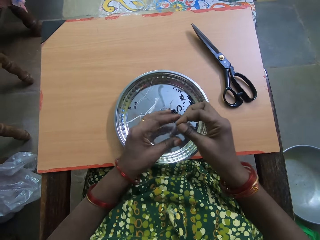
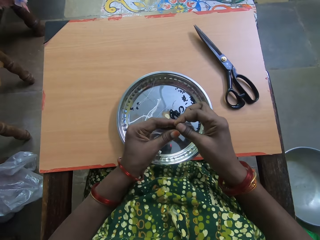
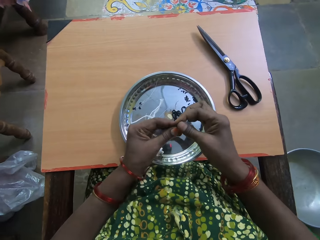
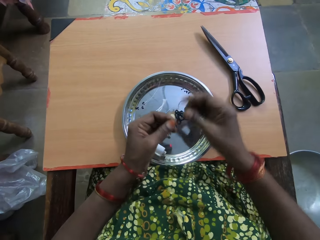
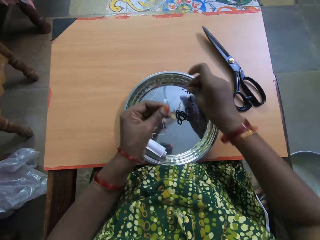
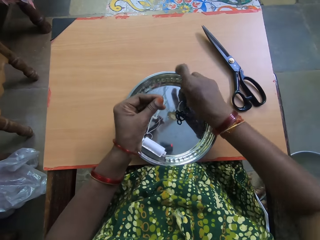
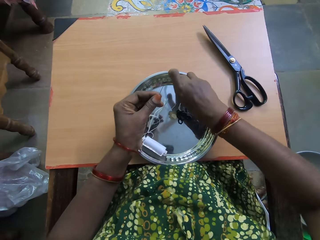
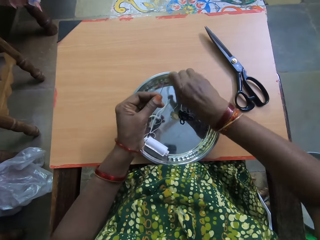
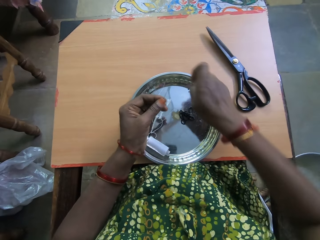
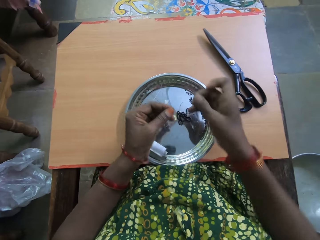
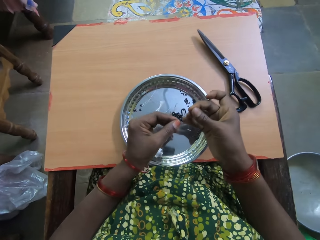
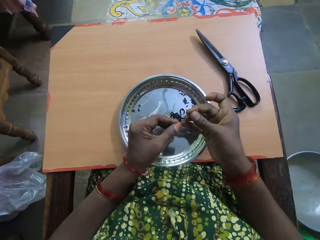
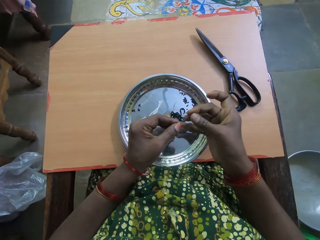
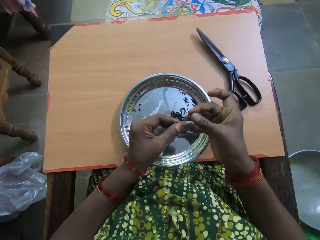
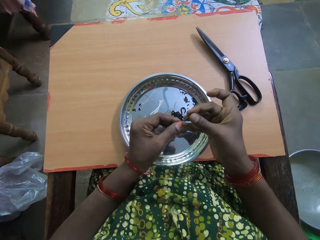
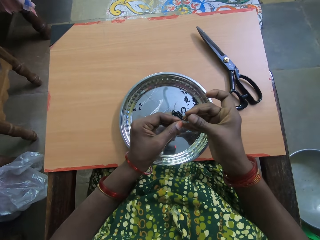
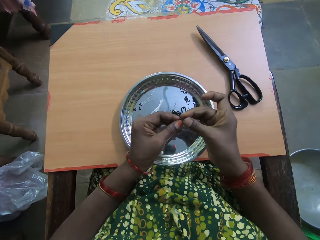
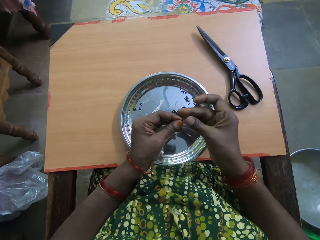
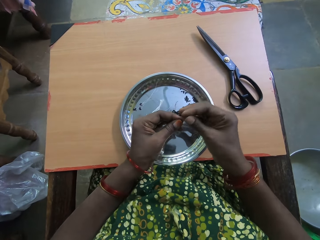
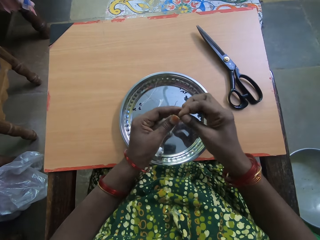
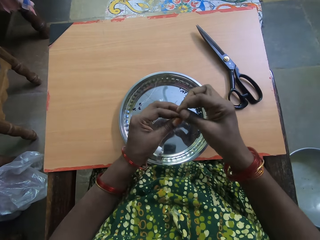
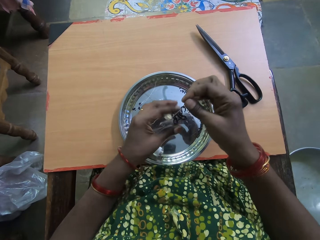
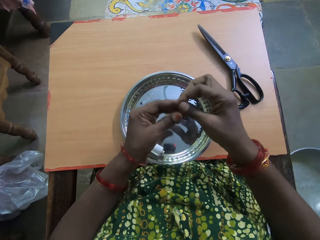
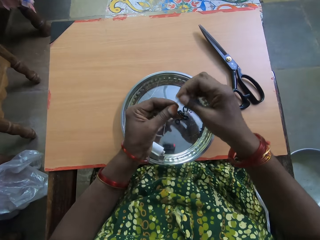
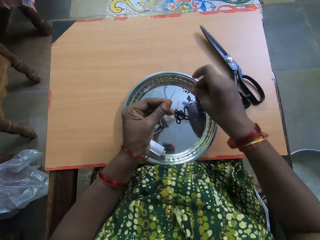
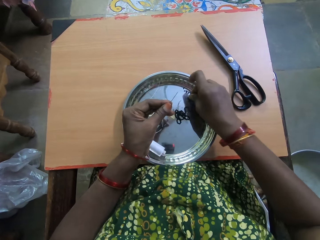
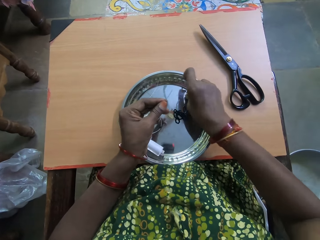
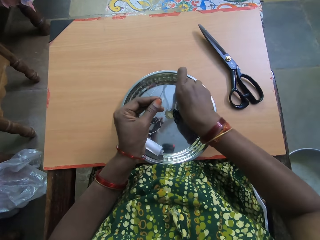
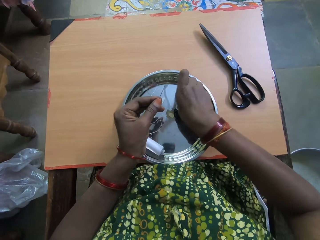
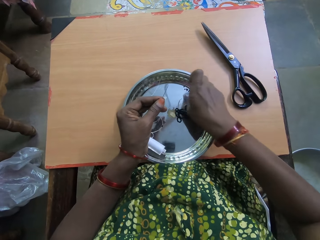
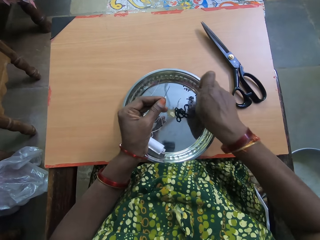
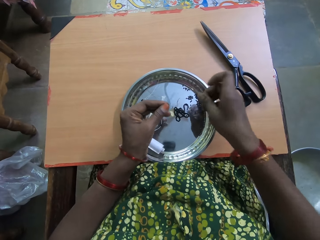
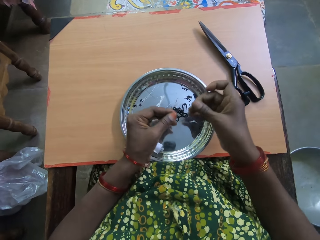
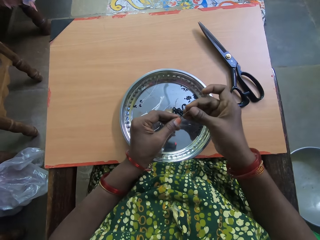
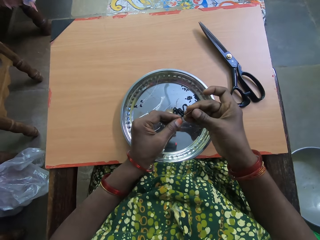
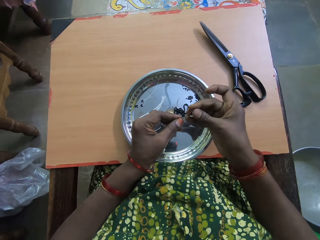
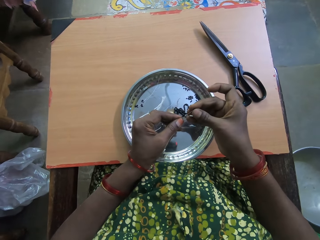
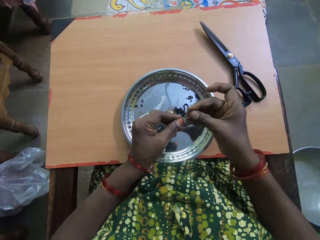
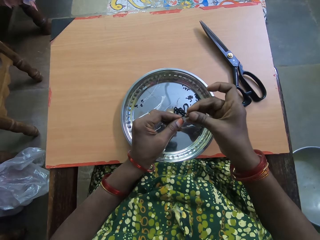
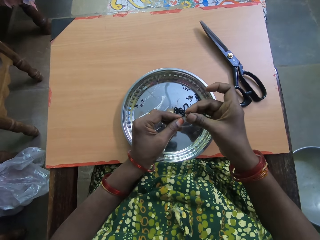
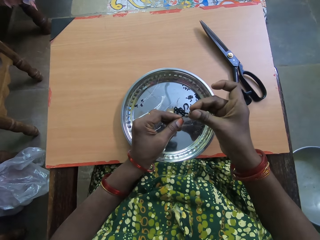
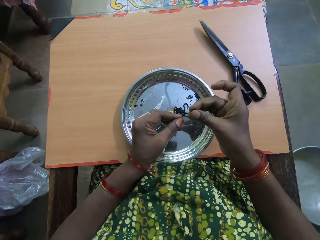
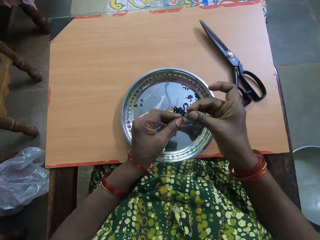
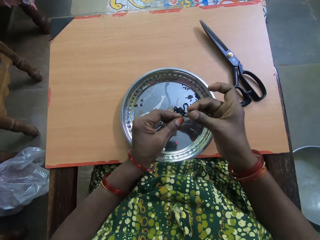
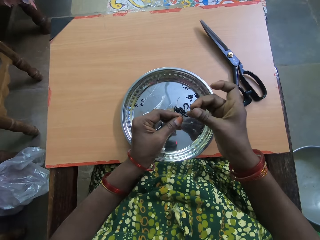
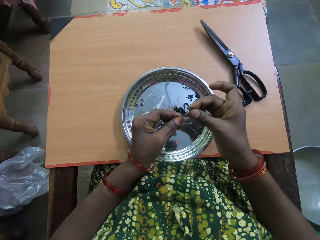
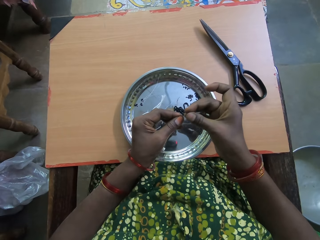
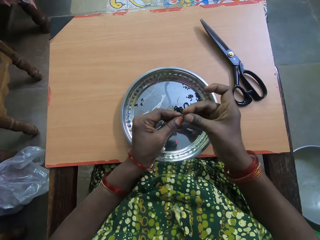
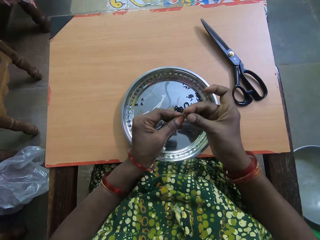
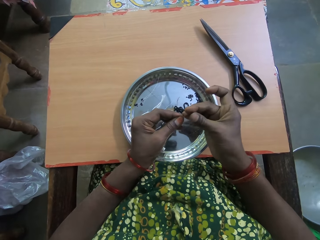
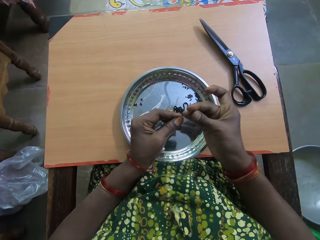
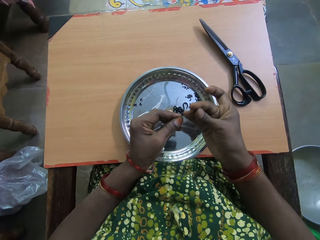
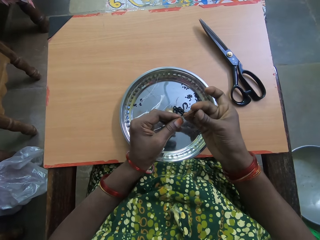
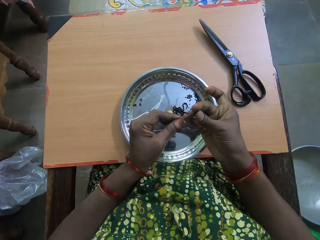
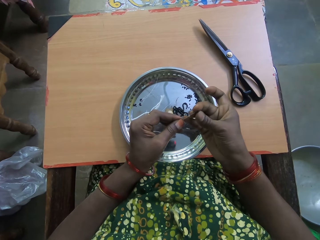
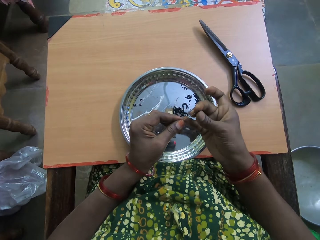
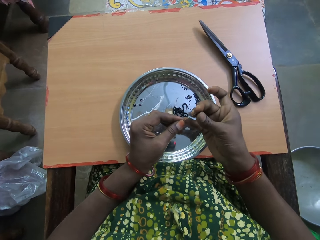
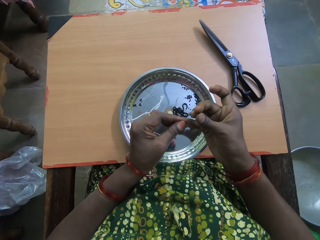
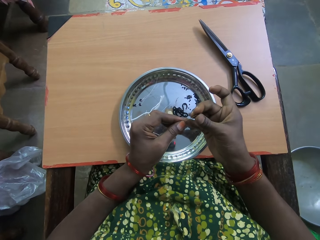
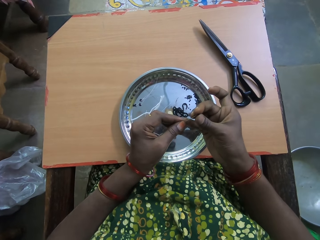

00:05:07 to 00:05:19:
The camera wearer drags down the bead in the thread with her left hand. She picks up another bead from the tray on the table with her right hand. She inserts the bead into the thread or needle with her right hand. She drags down the bead in the thread with her left hand. She picks up another bead from the tray on the table with her right hand. She inserts the bead into the thread with her right hand.

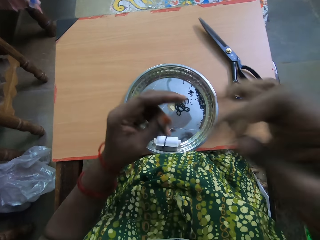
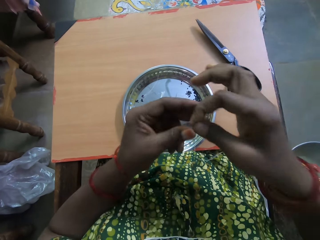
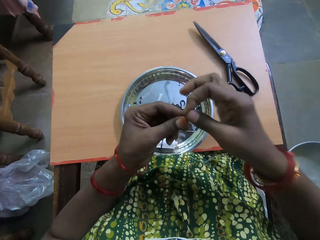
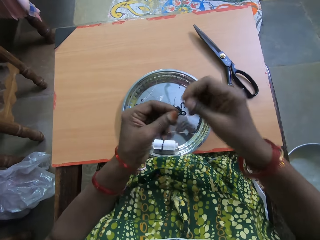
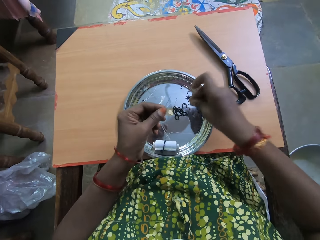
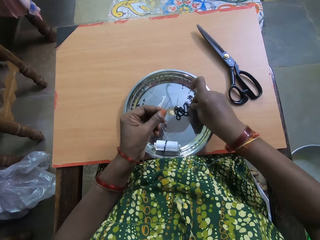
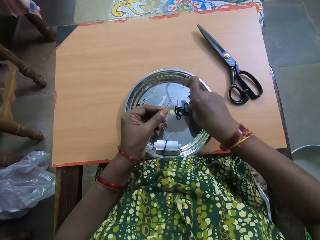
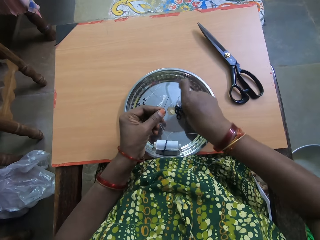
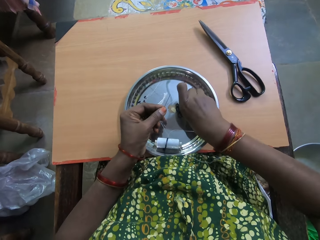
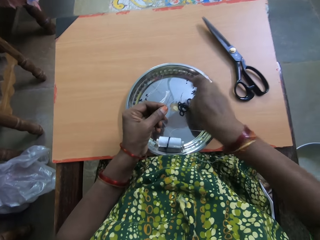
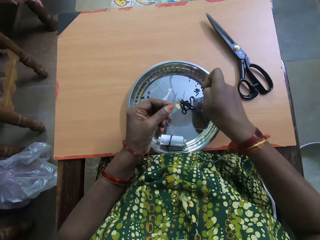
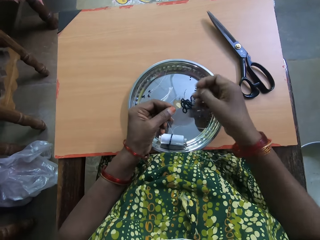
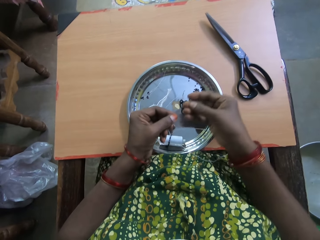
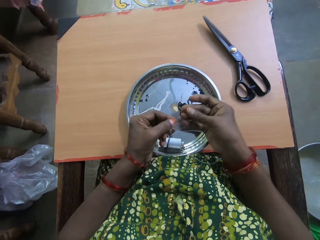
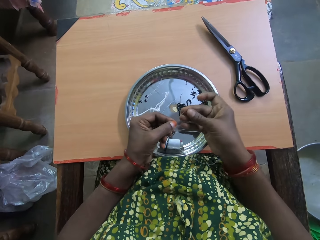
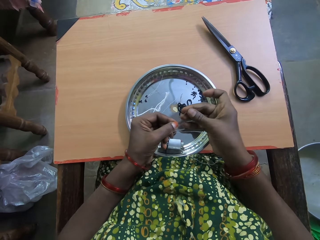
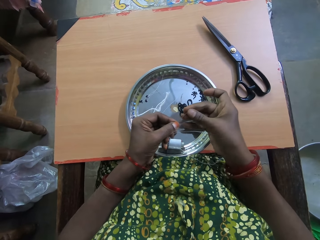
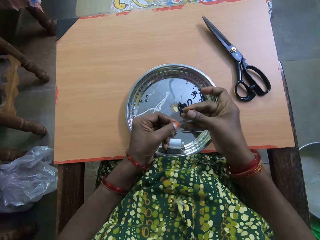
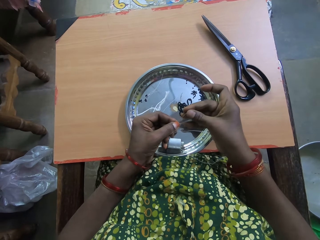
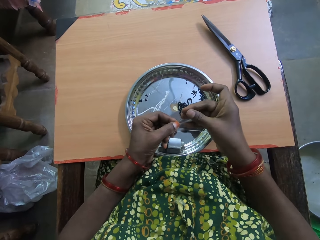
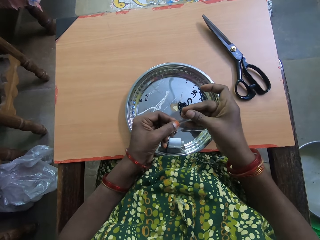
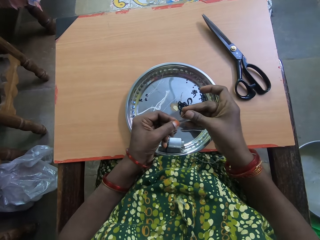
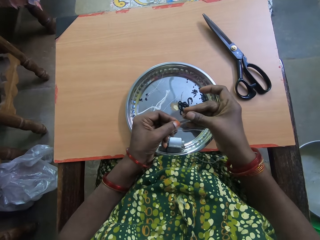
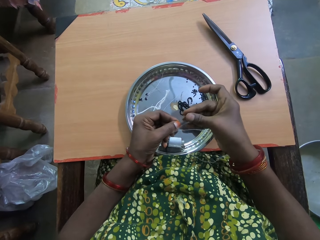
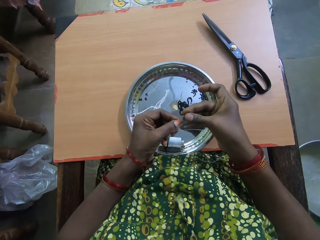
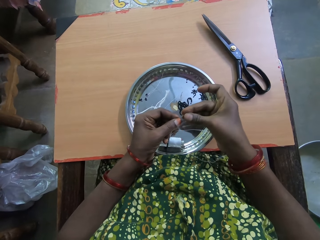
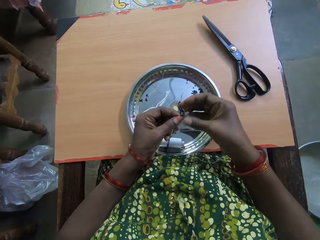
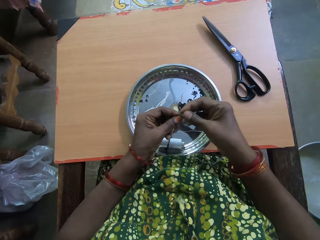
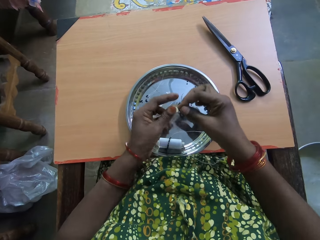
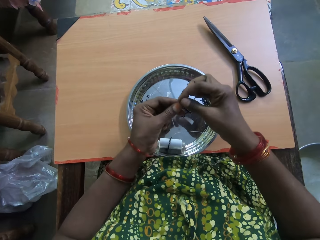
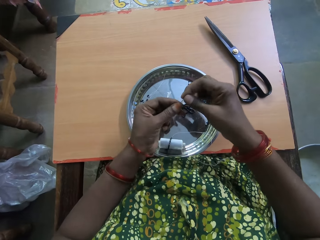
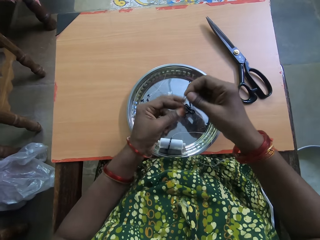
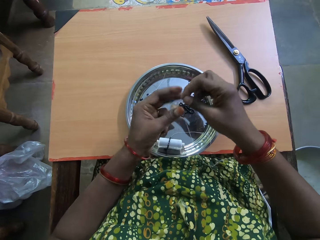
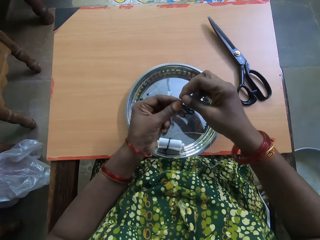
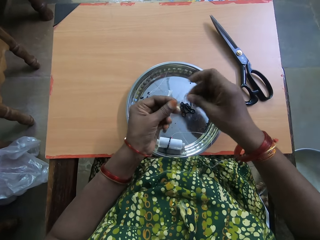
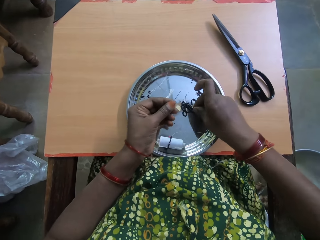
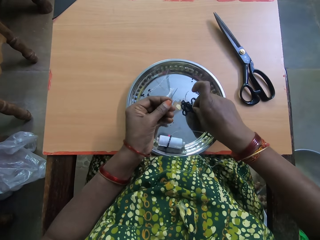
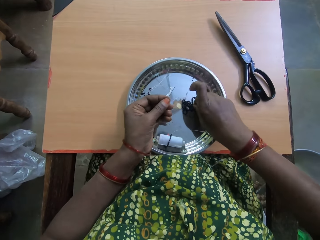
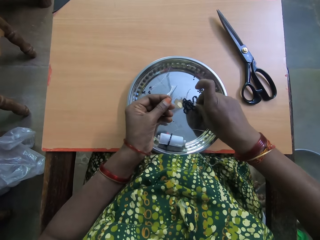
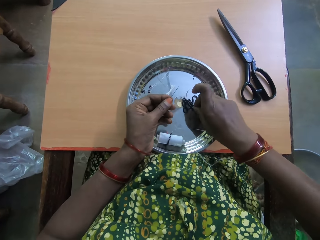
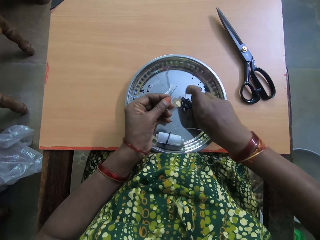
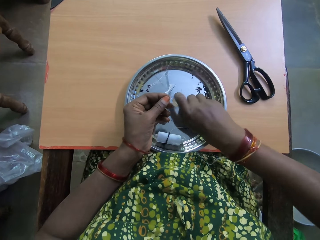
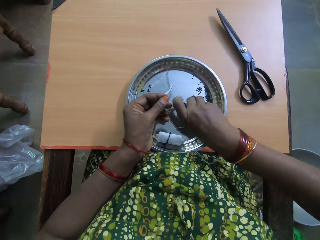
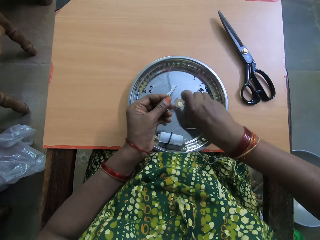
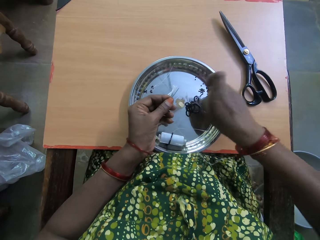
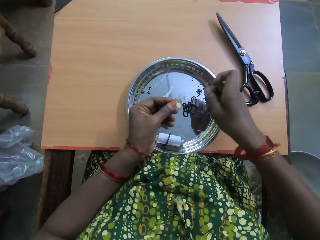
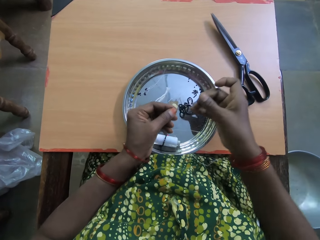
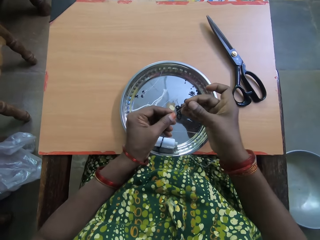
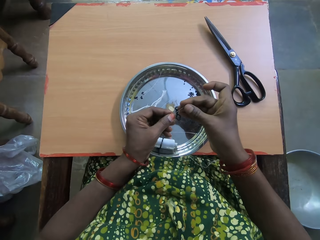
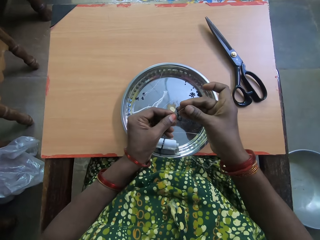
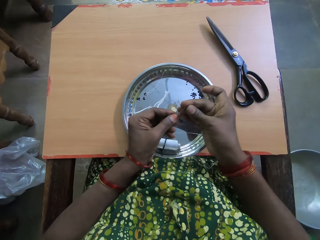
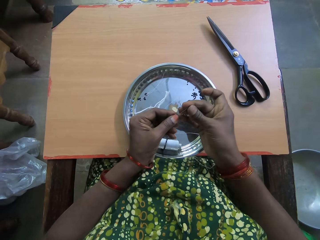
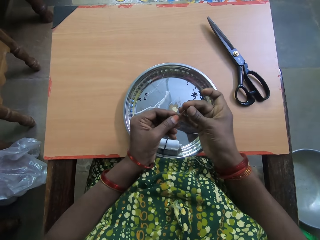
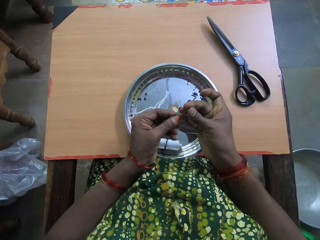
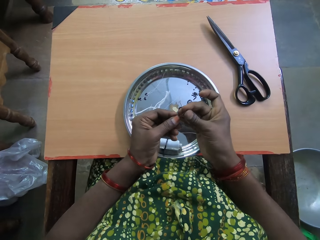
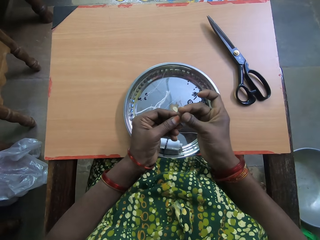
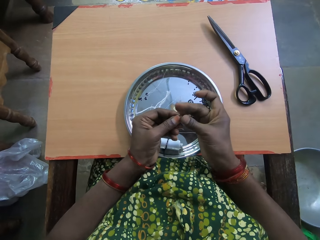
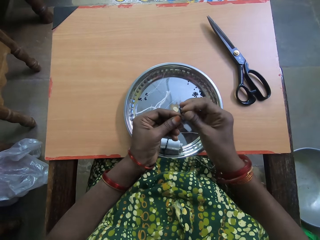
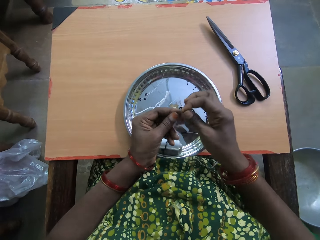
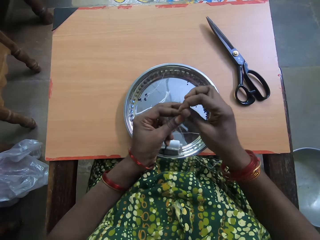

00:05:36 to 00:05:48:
The camera wearer transfers the thread to her left hand. She picks up another bead from the tray on the table with her right hand. She inserts the bead into the thread or needle with her right hand. She drags down the bead in the thread with her left hand. She picks up another bead from the tray on the table with her right hand. She inserts the bead into the thread with her right hand.
